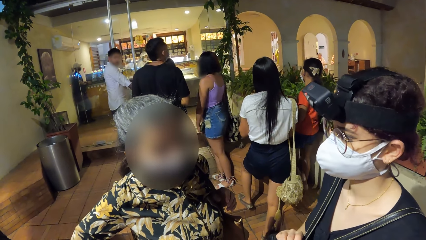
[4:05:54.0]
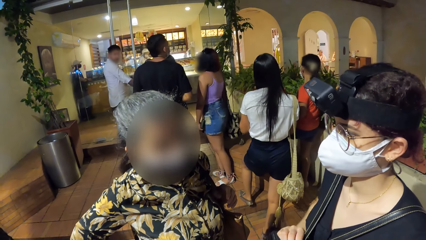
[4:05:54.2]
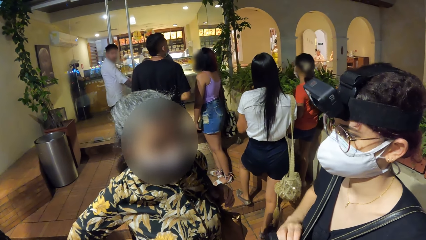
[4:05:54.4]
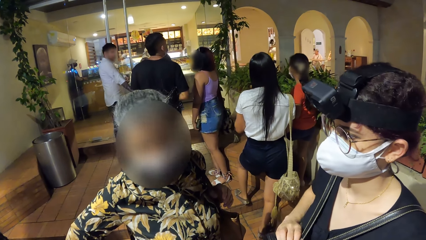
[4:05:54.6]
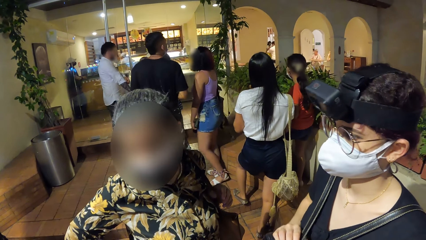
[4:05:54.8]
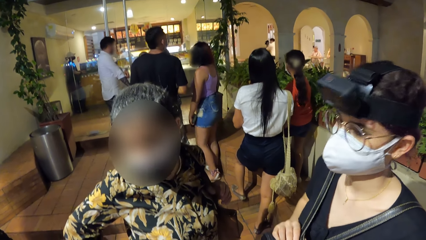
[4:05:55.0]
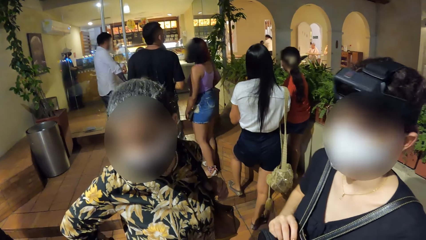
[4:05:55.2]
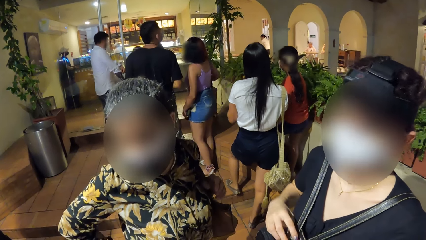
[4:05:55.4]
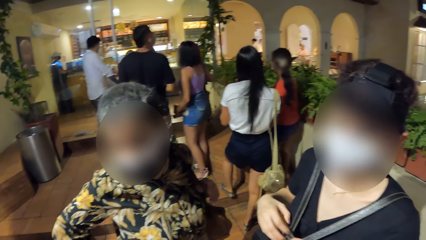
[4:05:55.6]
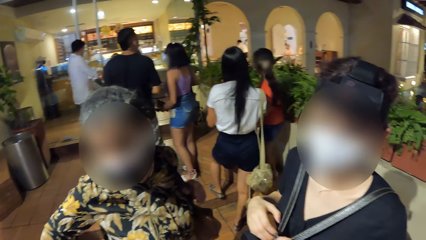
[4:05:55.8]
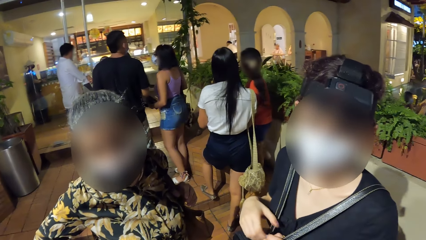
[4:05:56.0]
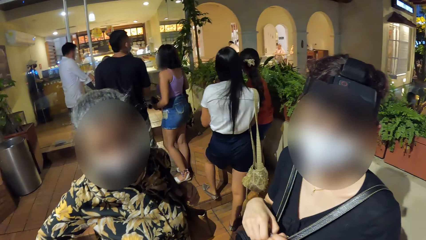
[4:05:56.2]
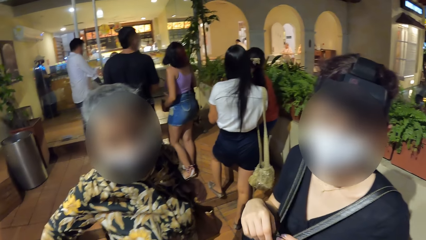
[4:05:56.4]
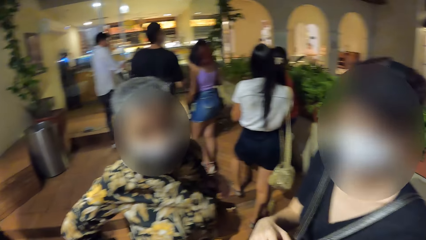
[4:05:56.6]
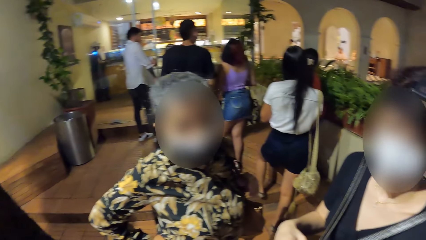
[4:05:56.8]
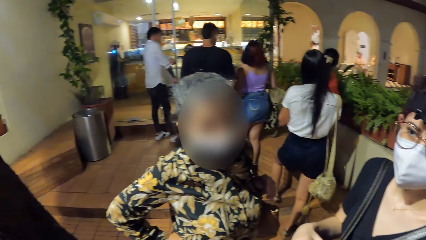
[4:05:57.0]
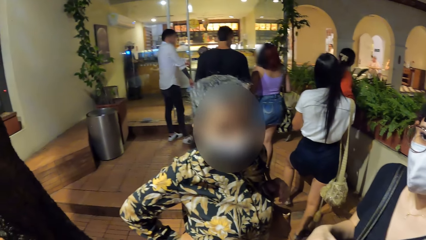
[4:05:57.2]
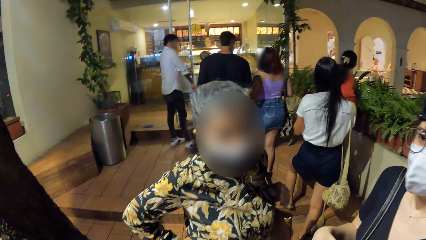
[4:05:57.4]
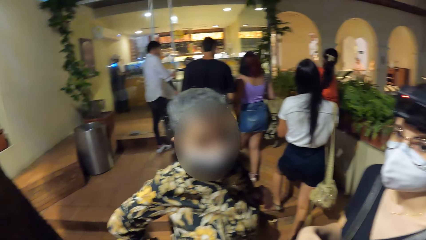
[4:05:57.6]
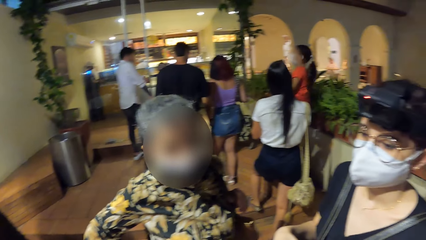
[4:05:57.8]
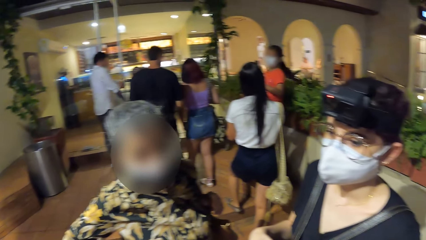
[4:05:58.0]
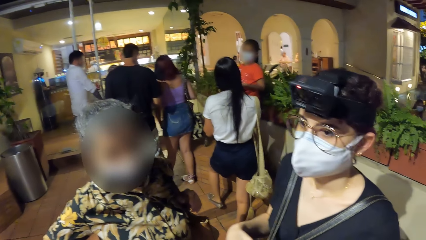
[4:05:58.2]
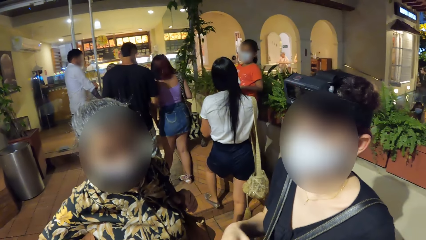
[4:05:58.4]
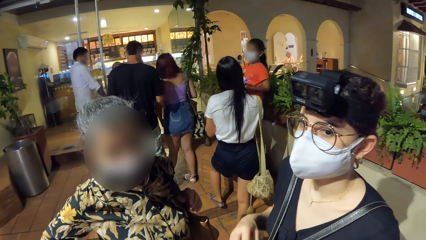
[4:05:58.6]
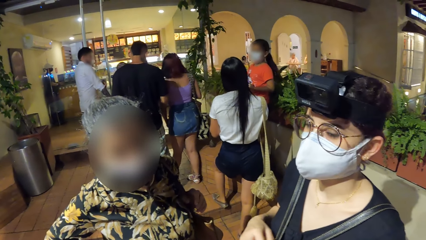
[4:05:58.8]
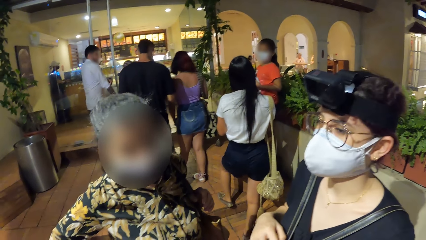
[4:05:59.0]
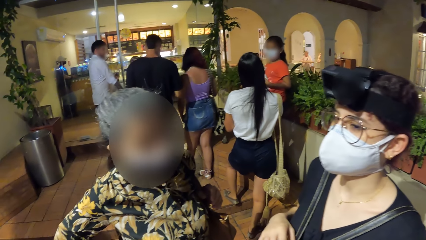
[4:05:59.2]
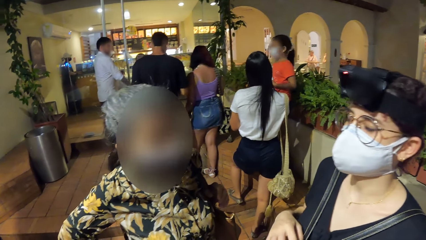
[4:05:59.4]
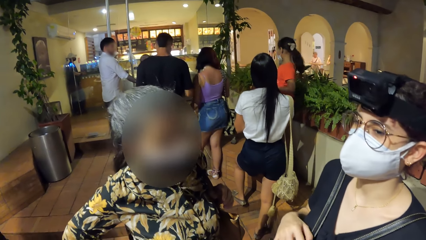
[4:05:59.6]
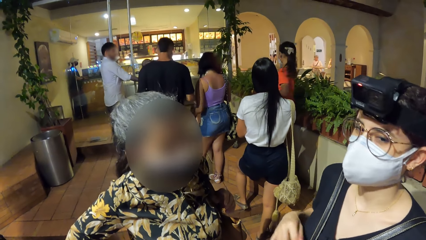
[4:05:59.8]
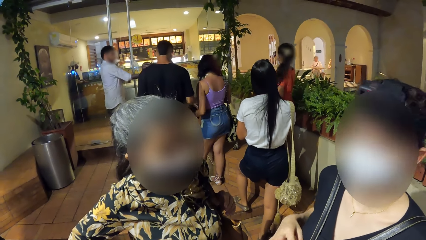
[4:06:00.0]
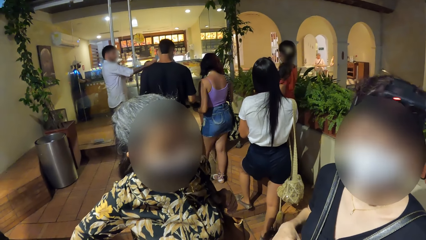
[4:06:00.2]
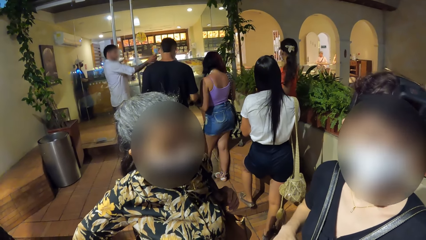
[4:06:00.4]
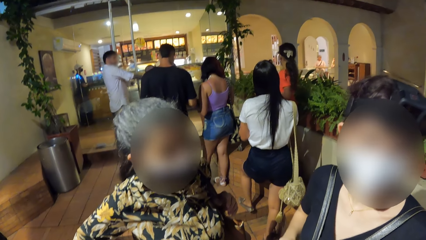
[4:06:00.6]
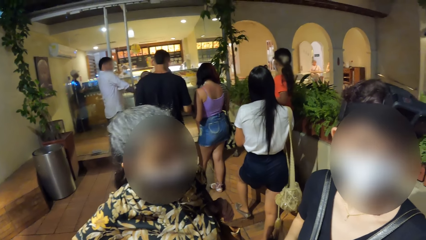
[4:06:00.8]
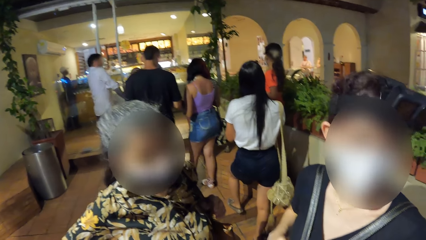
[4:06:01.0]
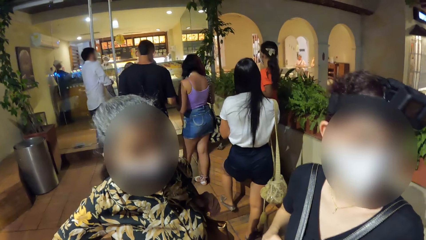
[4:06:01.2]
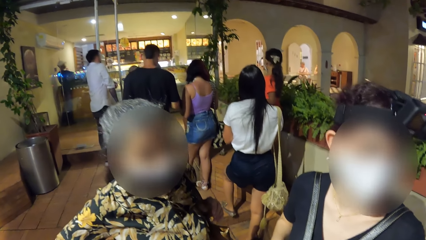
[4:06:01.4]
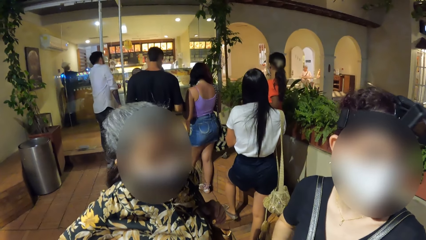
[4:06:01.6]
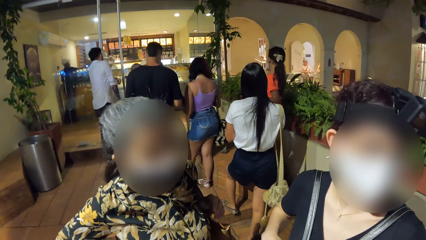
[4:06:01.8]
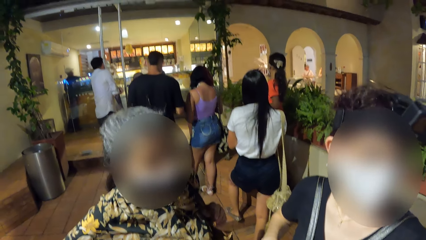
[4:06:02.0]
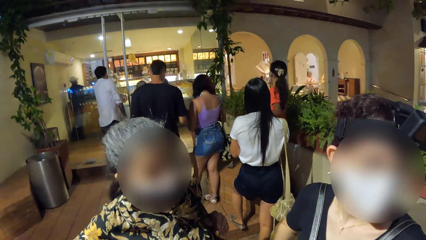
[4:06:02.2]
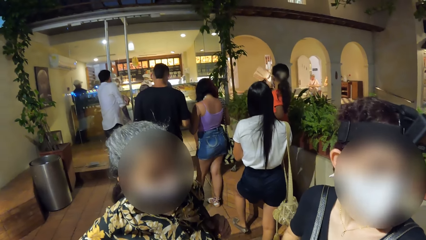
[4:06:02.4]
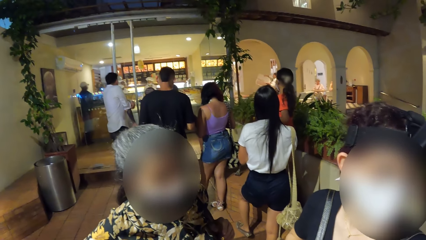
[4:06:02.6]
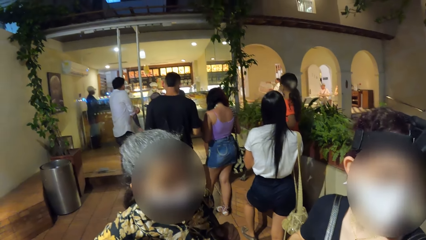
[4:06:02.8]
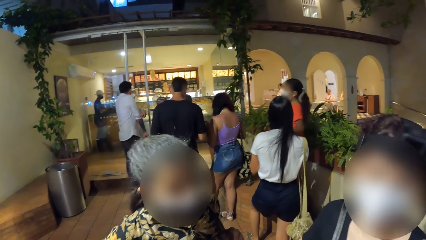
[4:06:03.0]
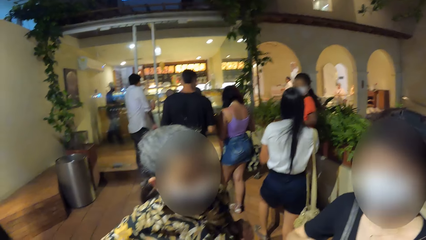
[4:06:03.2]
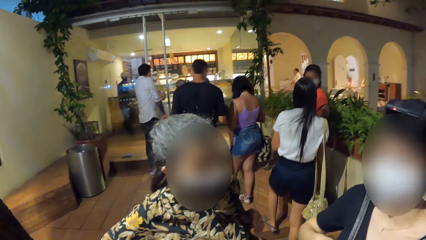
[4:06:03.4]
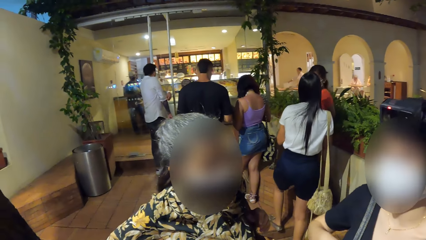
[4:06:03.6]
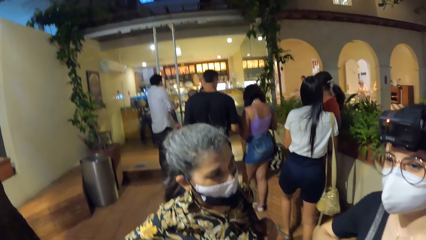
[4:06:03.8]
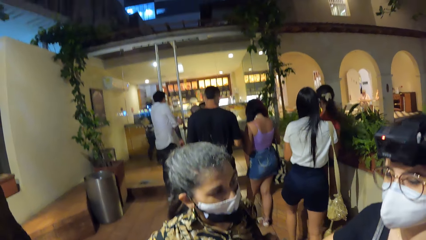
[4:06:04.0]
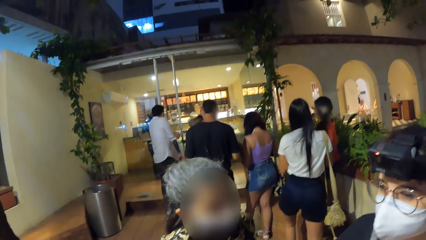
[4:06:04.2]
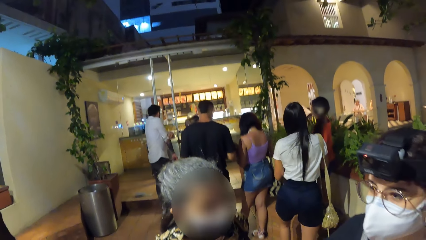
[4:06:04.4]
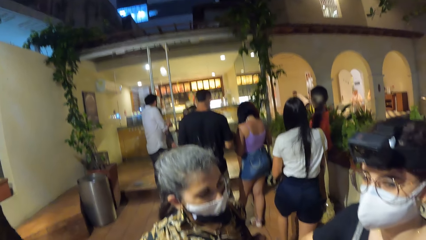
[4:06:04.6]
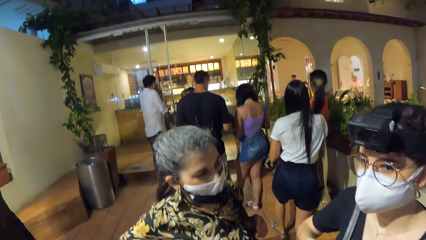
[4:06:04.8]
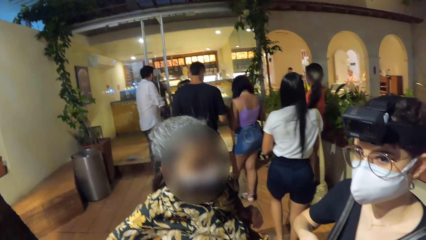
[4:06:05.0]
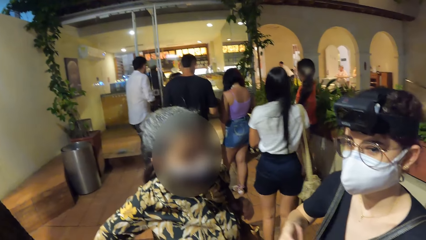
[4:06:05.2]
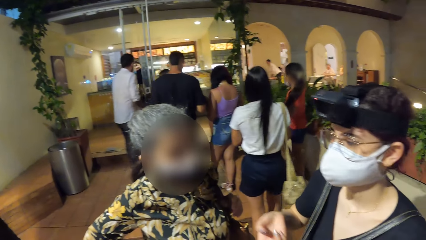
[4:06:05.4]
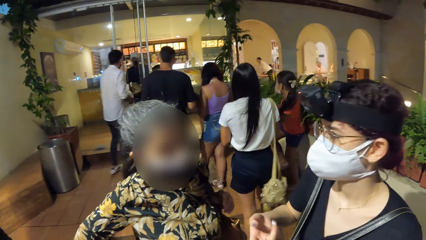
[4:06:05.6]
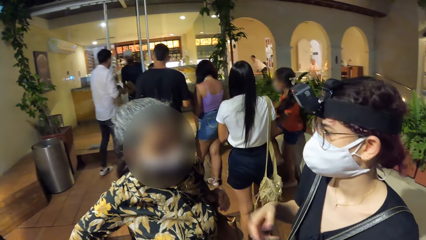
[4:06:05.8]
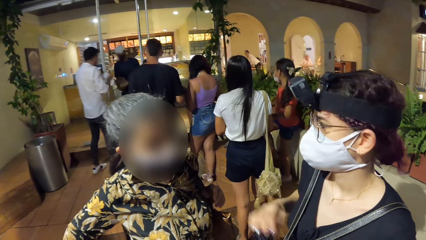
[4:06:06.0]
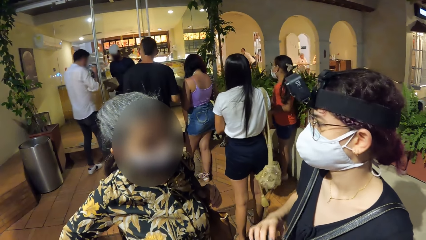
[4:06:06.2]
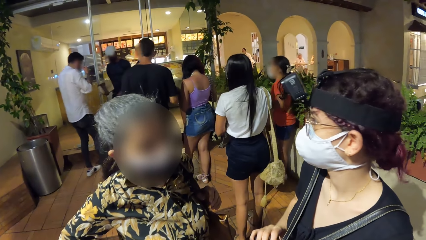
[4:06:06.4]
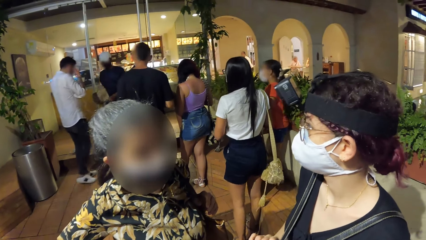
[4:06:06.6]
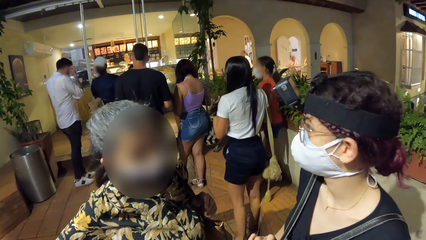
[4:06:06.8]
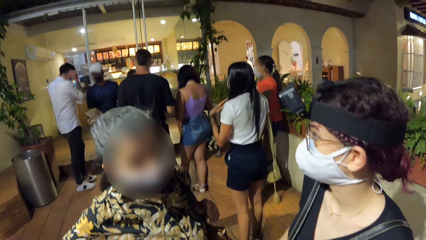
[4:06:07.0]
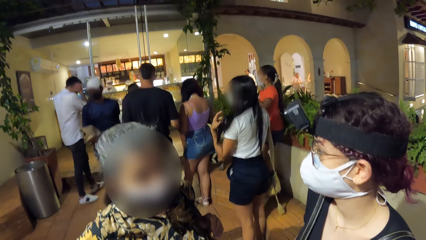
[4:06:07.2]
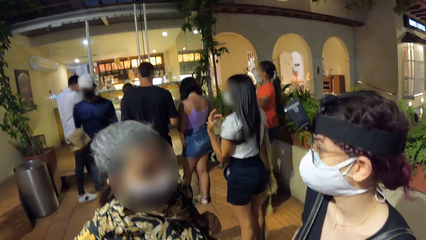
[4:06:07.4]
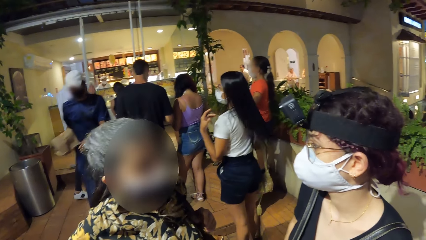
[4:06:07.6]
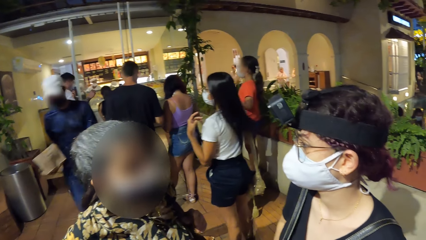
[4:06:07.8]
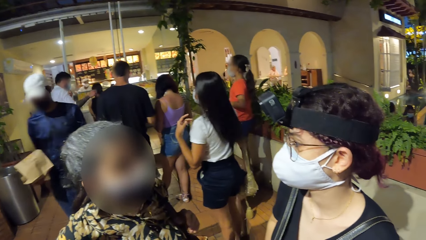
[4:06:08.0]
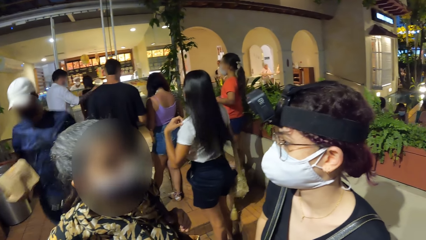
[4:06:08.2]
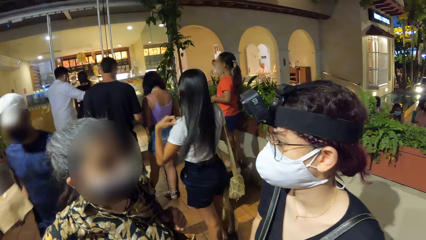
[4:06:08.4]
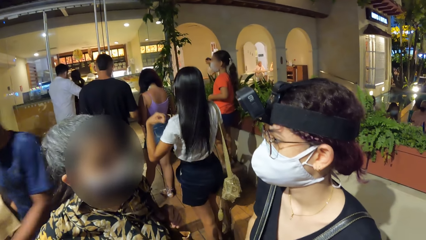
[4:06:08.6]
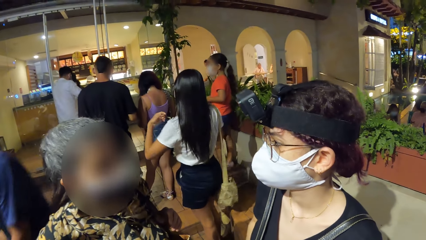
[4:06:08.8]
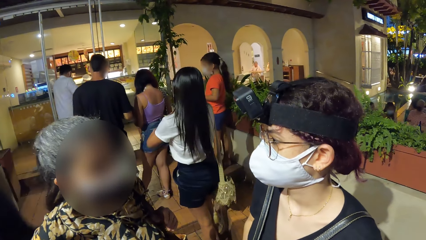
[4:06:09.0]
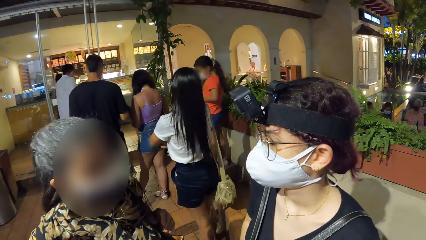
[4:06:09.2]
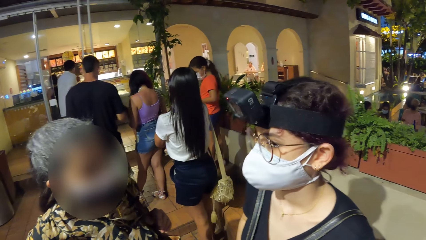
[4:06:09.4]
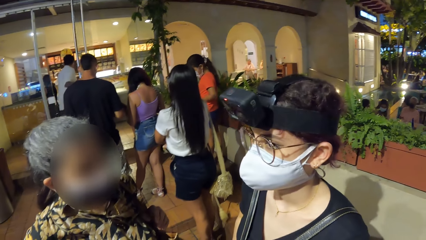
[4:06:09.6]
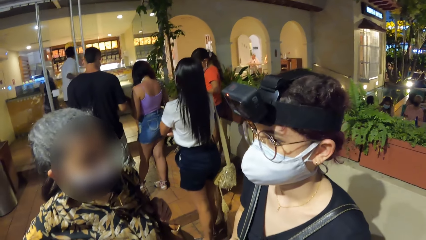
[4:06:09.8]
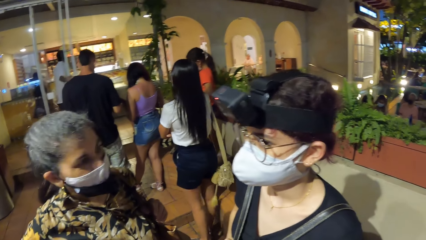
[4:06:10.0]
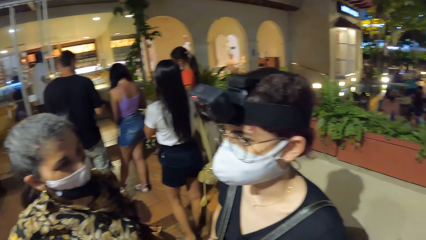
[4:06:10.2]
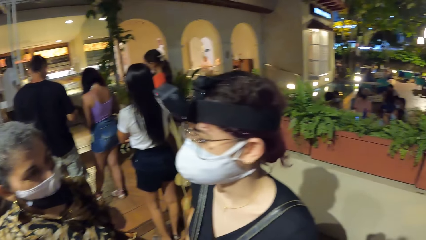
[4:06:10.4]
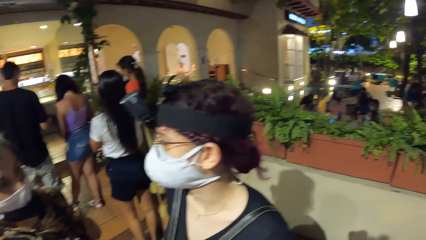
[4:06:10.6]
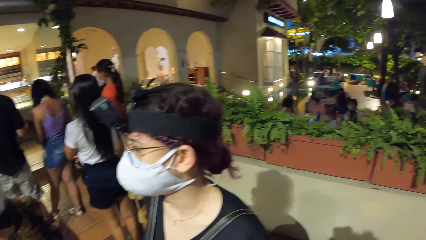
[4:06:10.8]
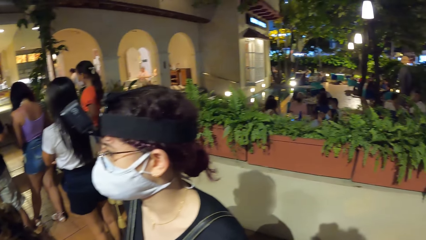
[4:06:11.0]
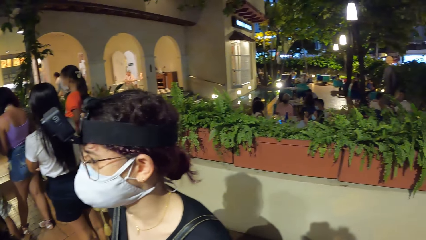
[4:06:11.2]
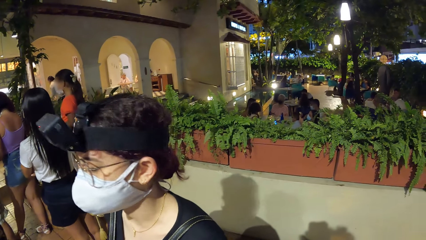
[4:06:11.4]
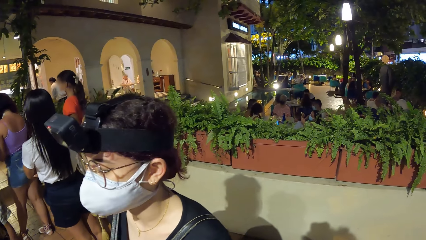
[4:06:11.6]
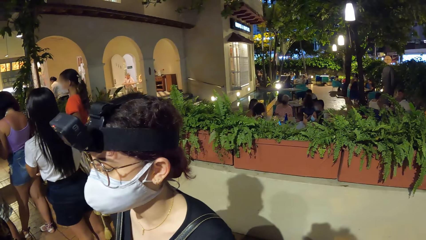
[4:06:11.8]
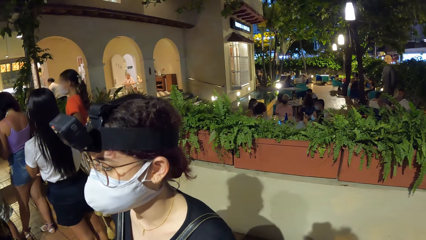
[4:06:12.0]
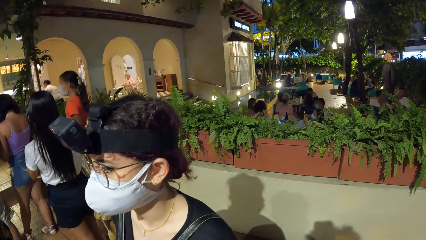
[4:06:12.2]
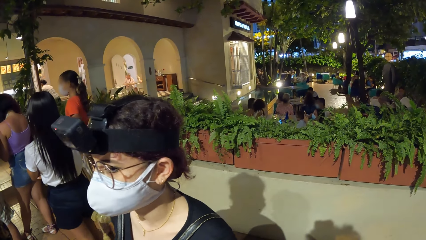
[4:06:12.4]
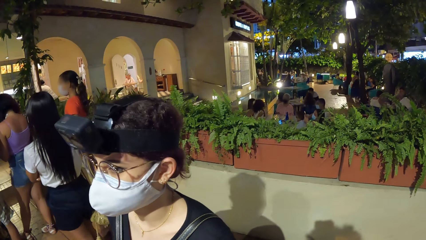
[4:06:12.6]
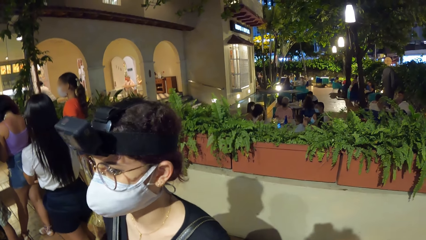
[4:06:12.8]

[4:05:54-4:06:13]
A woman holds the bag strap and pulls her hand off the bag. The camera wearer looks around the park. The woman gestures her hand. Another woman walks into a restaurant. A man holds the door with his right hand and walks into the restaurant. The camera wearer looks around the restaurant.
